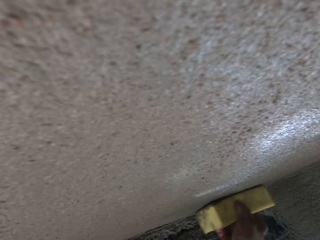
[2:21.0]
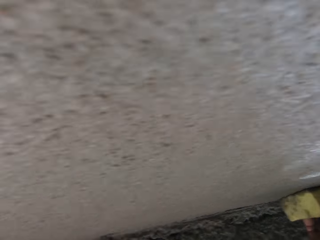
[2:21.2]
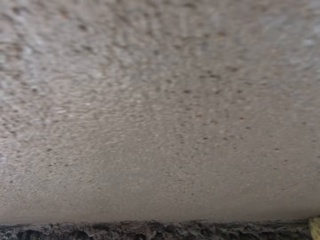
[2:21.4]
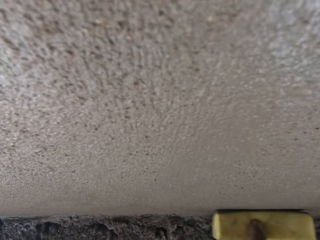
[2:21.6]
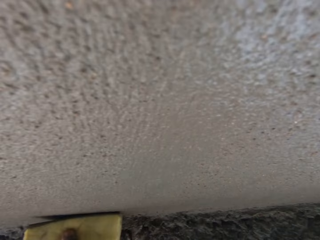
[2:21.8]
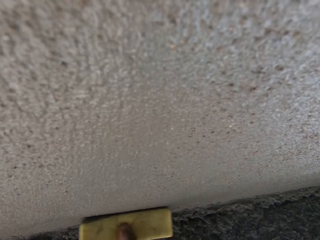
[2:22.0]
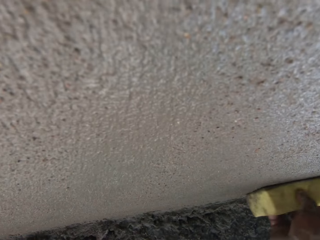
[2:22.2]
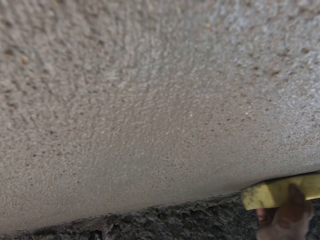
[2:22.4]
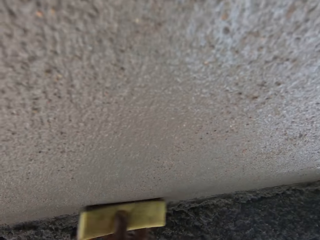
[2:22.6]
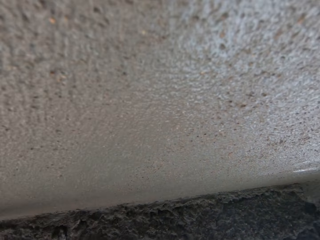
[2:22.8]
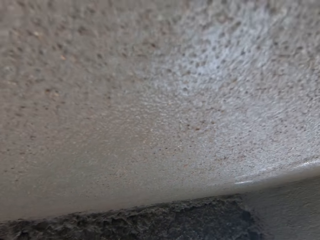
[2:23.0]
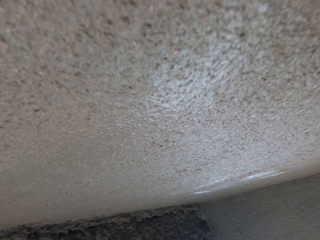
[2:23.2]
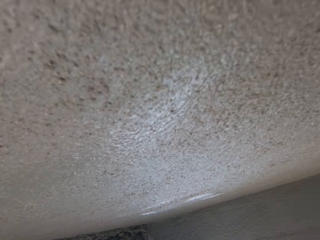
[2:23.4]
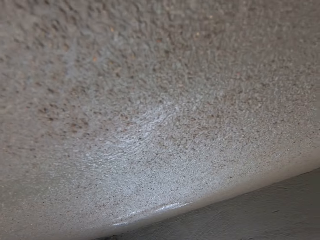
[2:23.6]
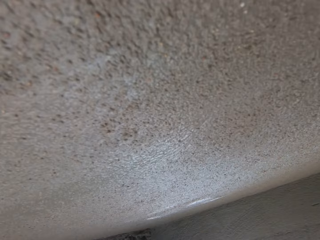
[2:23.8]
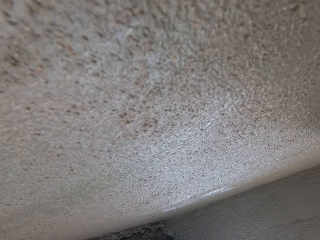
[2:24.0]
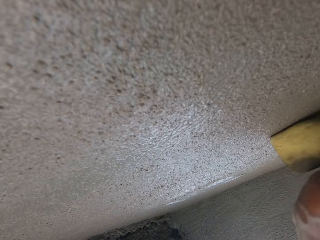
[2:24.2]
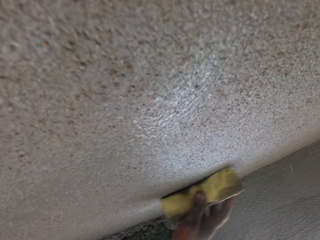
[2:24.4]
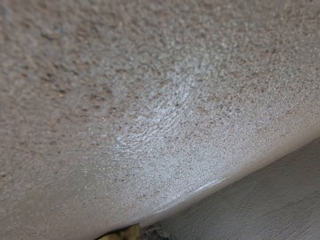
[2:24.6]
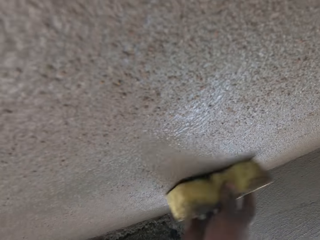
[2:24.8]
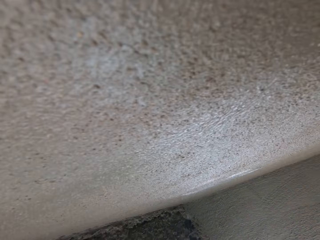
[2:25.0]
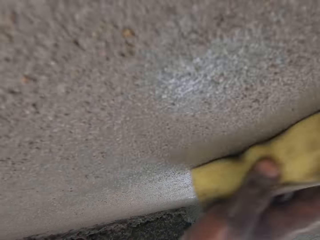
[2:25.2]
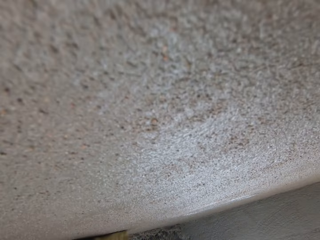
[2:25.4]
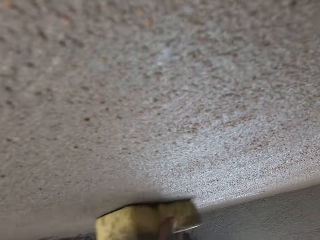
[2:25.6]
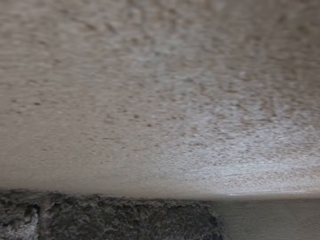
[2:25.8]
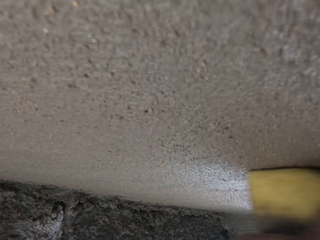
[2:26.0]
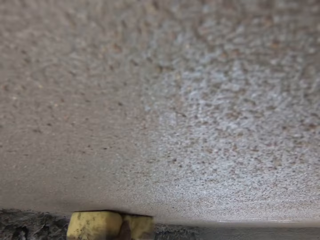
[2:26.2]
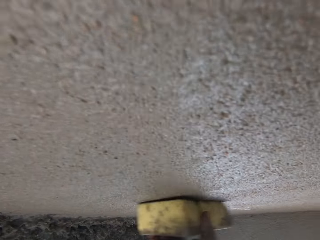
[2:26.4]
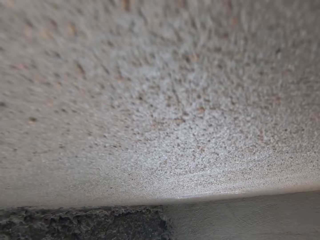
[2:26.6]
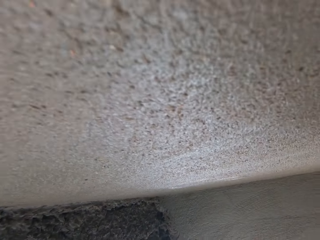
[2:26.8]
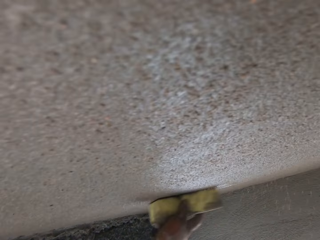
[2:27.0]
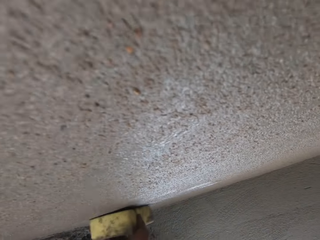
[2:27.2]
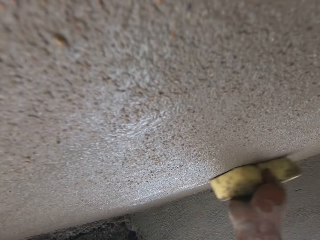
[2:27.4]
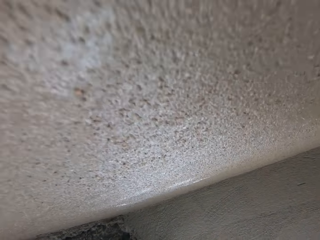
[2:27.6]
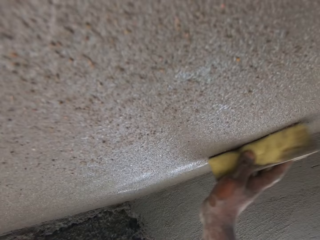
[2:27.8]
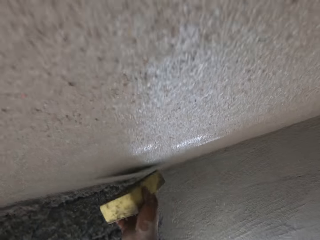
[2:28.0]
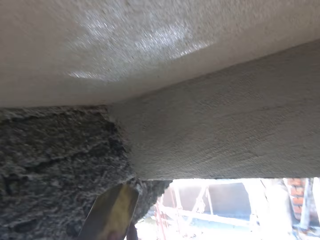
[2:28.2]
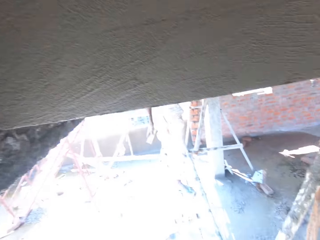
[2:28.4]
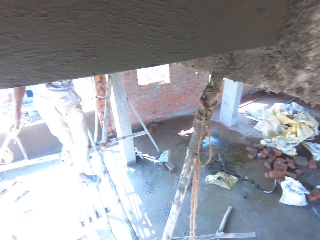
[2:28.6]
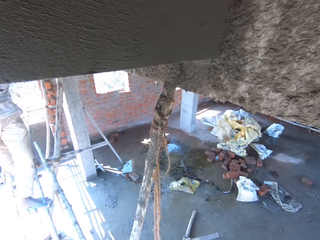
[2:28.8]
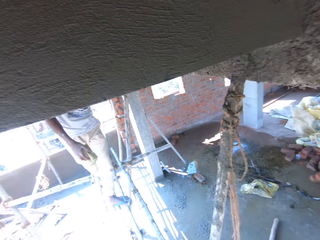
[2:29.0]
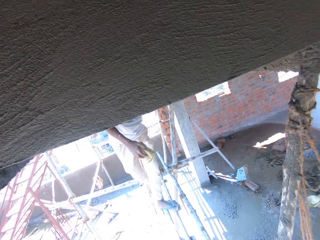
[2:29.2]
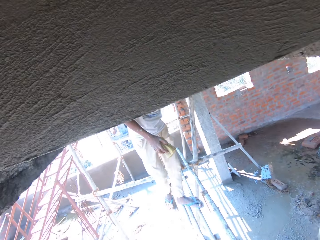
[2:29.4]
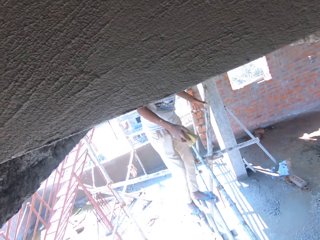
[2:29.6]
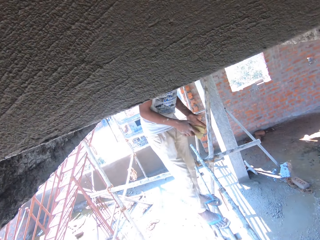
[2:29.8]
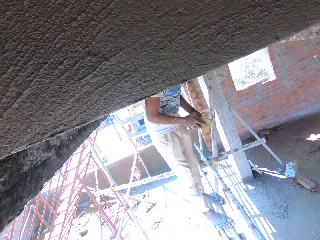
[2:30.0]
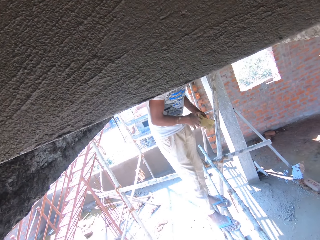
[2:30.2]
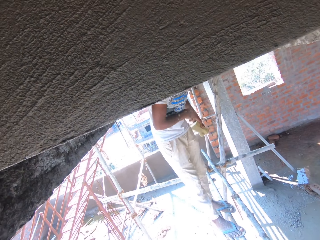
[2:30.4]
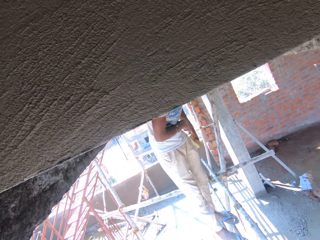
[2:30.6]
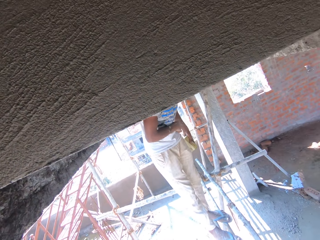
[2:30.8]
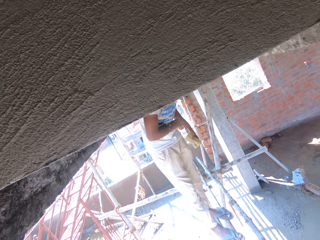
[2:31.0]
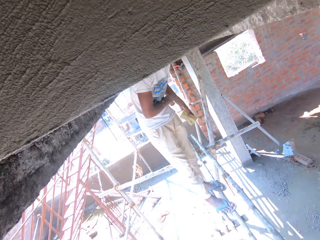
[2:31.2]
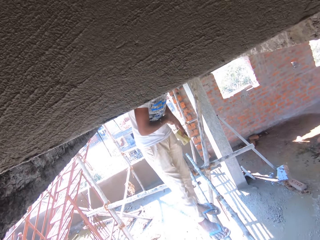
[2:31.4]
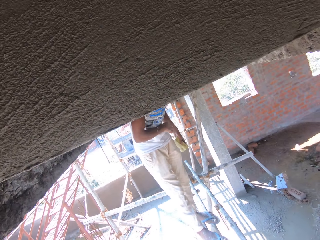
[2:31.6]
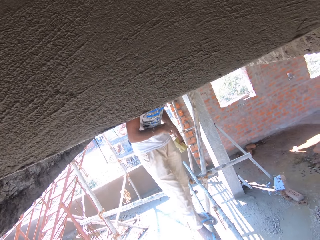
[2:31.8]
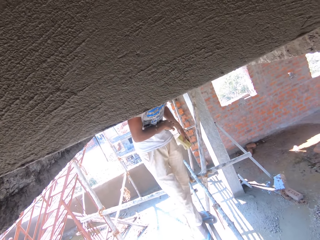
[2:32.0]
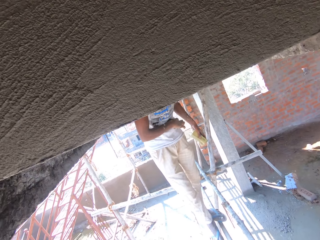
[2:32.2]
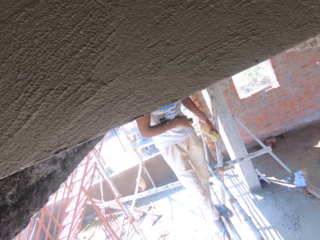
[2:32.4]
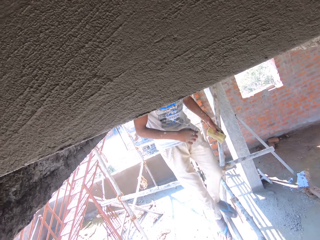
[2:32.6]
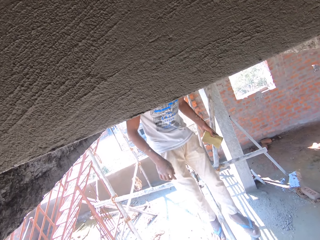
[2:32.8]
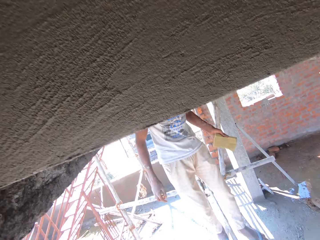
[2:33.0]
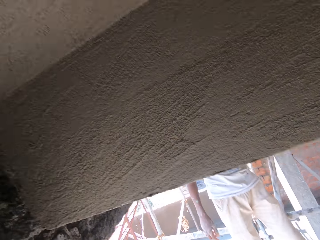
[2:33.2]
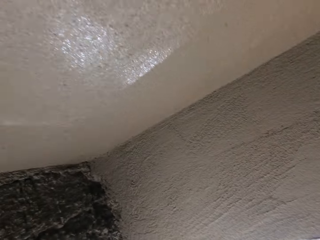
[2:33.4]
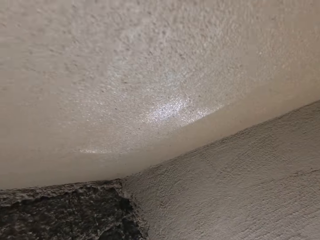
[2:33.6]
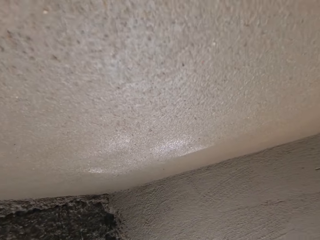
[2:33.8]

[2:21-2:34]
The camera wearer converses with a person. They converse with the person again. The person converses with the camera wearer. The camera wearer converses with the person. The person converses with the camera wearer. The camera wearer looks forward. They look around. They converse with the person.

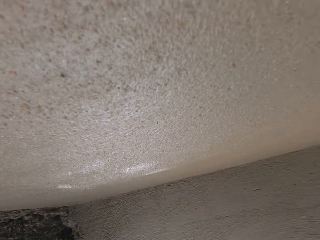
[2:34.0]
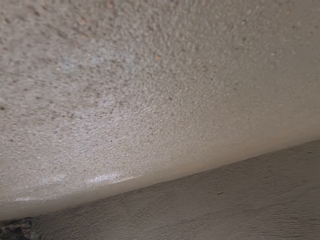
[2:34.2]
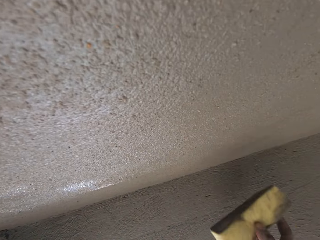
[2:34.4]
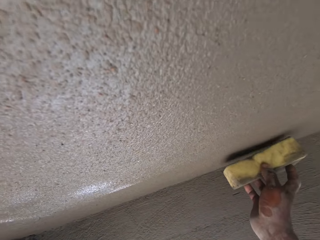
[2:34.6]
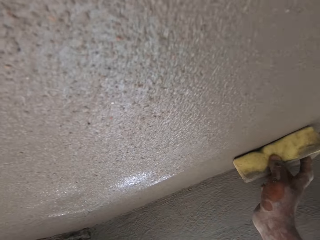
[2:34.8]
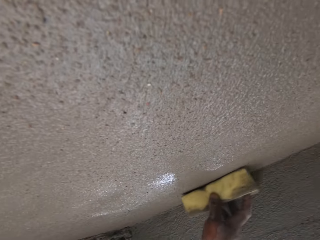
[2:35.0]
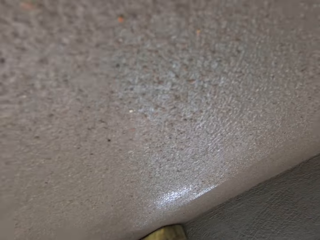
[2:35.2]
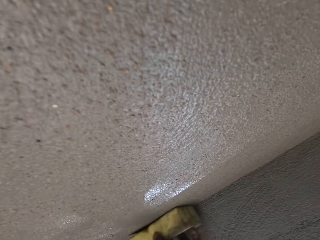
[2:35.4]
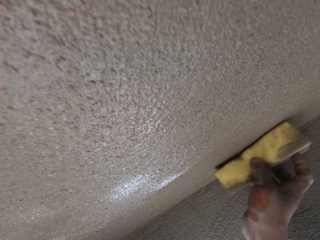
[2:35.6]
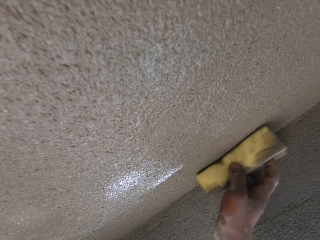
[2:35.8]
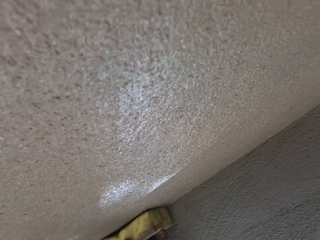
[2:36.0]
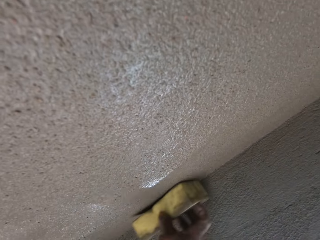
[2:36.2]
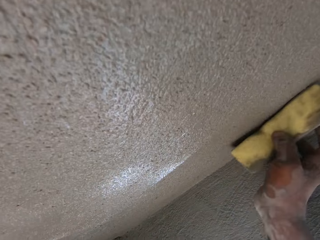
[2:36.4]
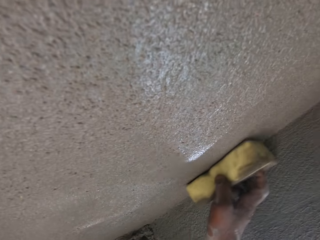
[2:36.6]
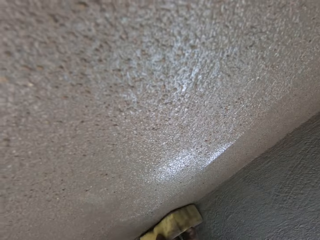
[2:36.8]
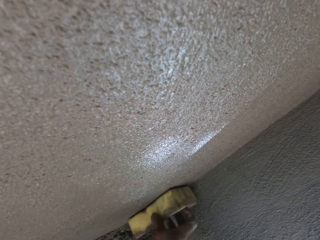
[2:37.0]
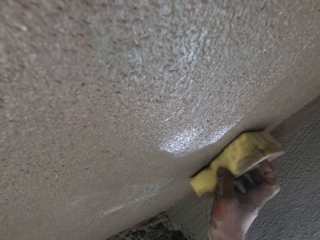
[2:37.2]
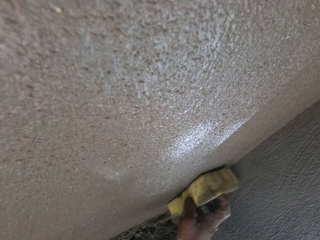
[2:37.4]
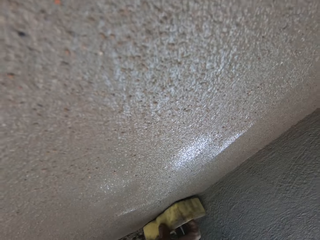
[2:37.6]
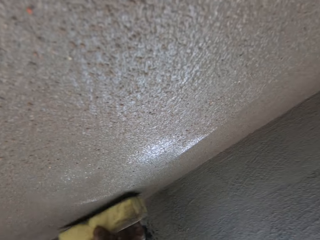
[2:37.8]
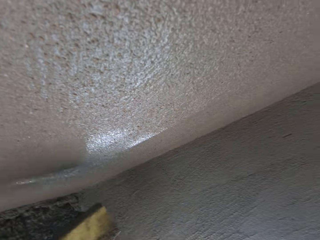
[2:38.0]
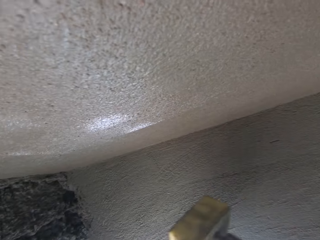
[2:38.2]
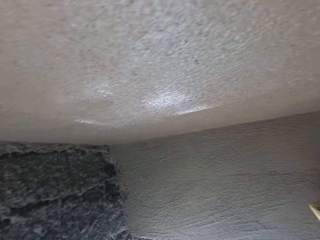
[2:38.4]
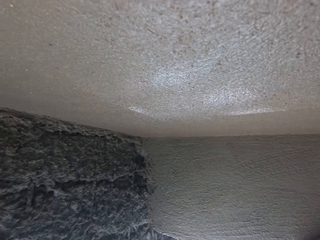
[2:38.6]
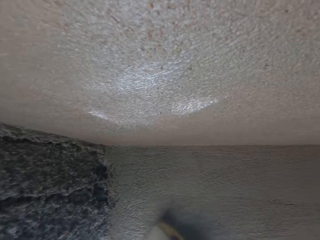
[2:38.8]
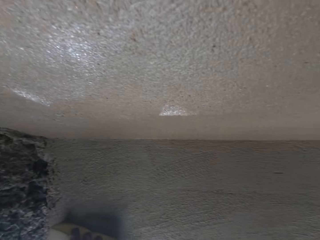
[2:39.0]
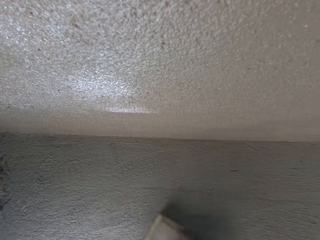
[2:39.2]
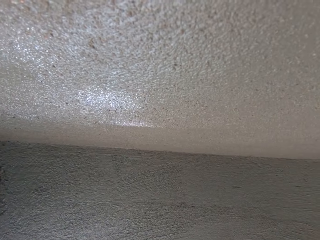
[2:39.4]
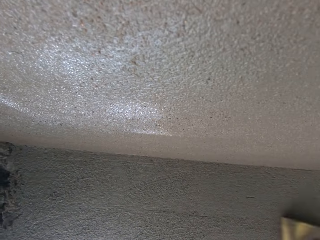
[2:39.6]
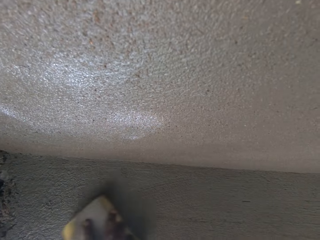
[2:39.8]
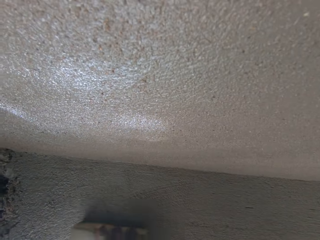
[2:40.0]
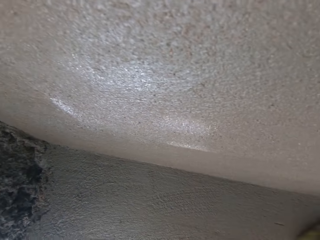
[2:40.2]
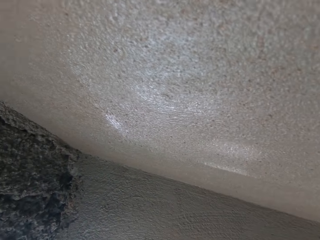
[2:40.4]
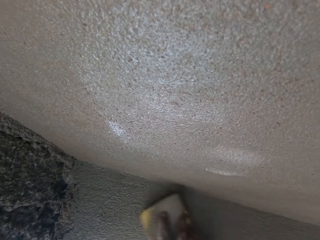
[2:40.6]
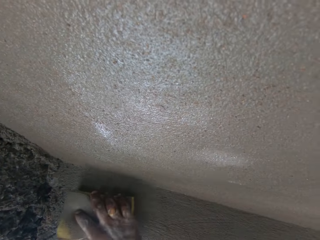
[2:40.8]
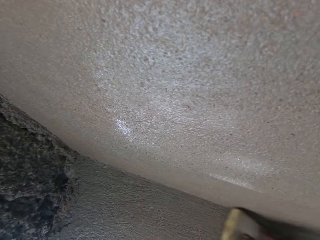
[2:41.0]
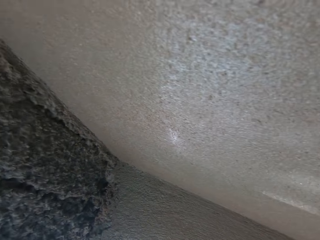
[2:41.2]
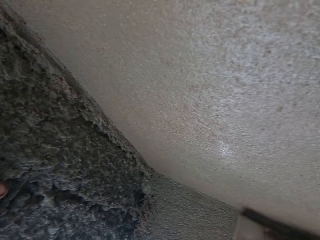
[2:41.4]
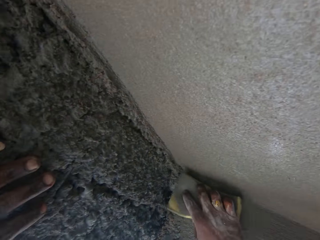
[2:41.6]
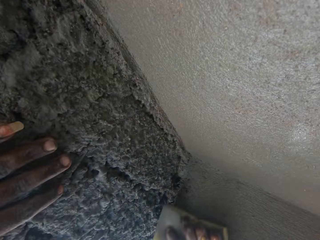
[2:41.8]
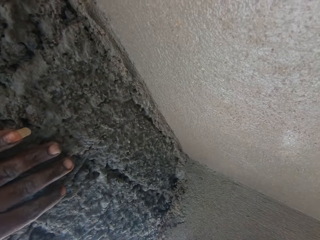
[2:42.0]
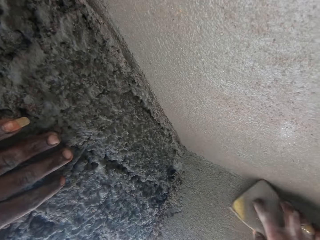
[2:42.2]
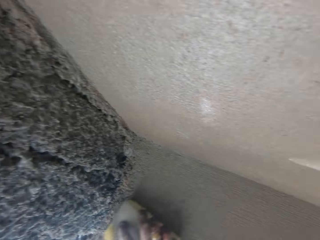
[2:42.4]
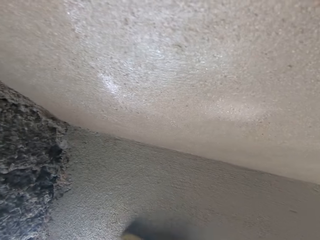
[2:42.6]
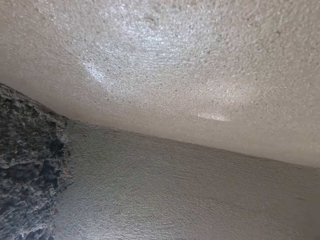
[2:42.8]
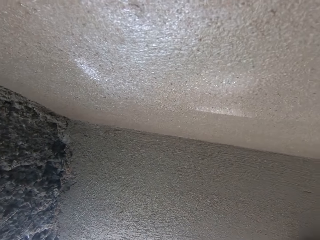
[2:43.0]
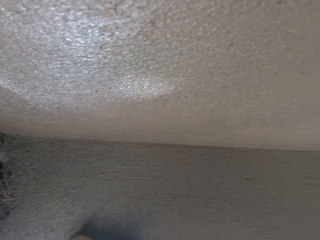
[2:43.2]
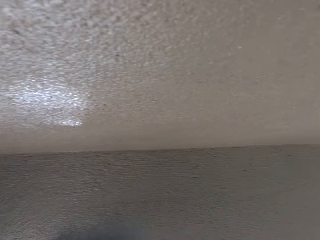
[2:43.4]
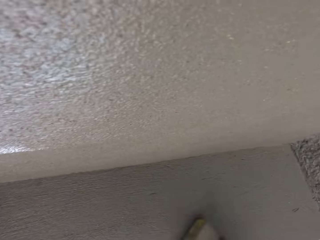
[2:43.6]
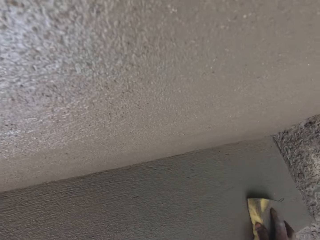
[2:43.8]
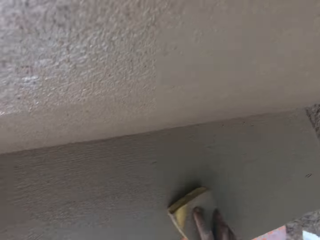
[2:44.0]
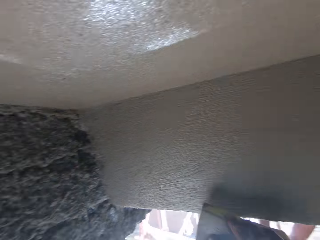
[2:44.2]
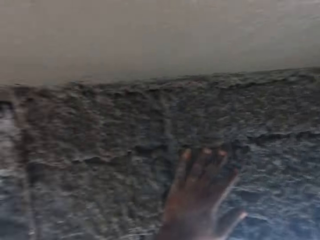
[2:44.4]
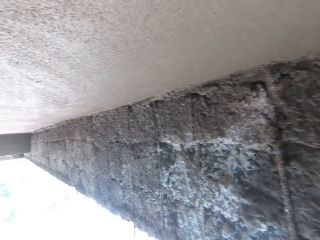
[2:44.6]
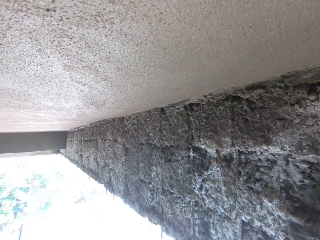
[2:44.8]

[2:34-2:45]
The camera wearer looks up. They clean the upper floor. They smoothen the wall. They converse. They clean the wall. A person converses with the camera wearer. The camera wearer converses with the person.
